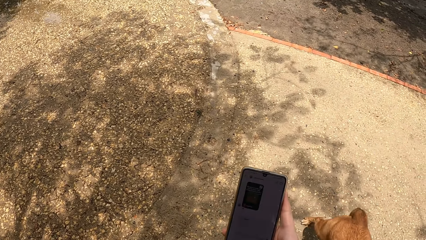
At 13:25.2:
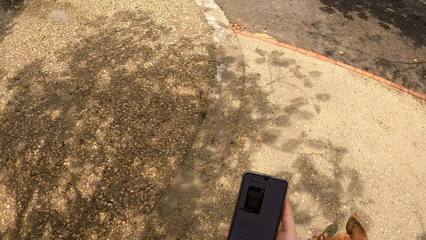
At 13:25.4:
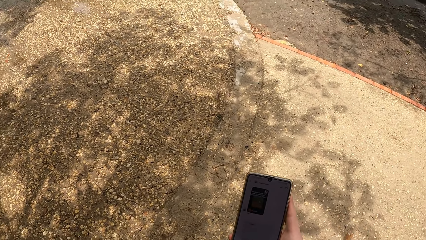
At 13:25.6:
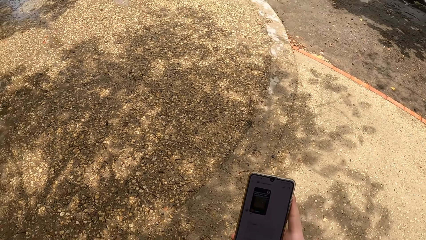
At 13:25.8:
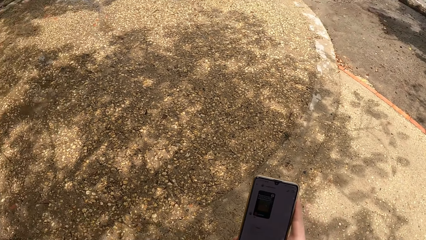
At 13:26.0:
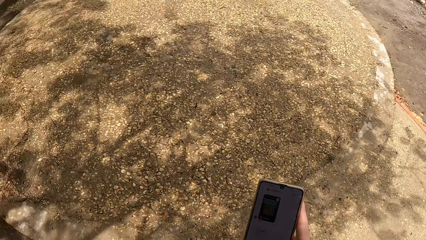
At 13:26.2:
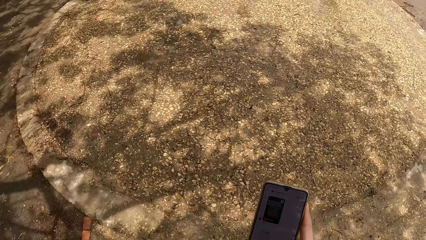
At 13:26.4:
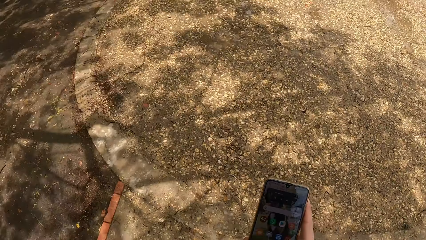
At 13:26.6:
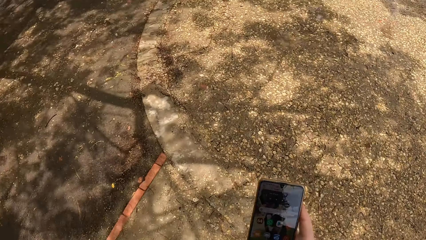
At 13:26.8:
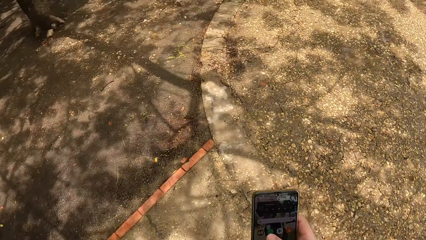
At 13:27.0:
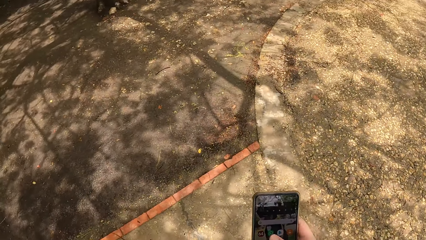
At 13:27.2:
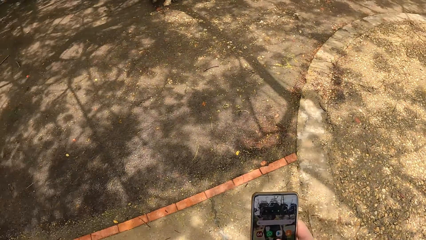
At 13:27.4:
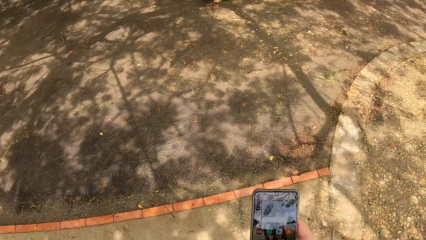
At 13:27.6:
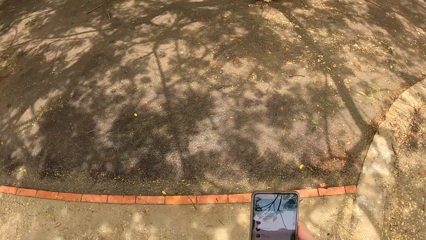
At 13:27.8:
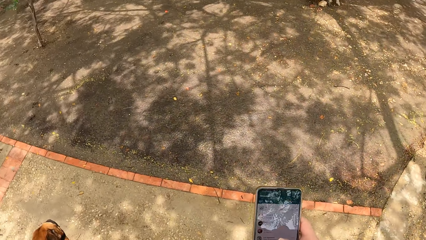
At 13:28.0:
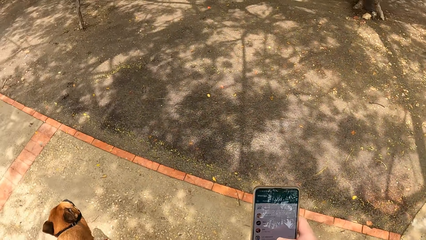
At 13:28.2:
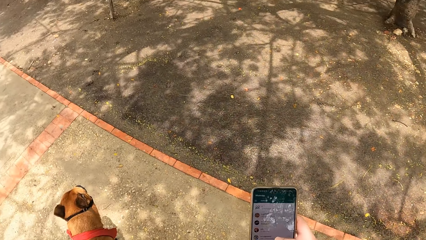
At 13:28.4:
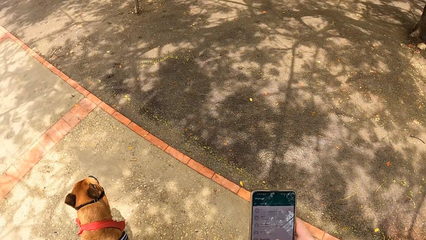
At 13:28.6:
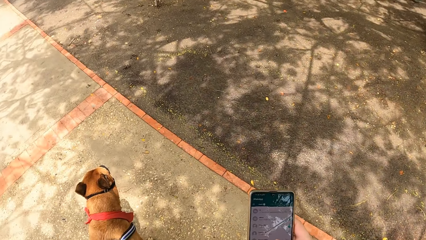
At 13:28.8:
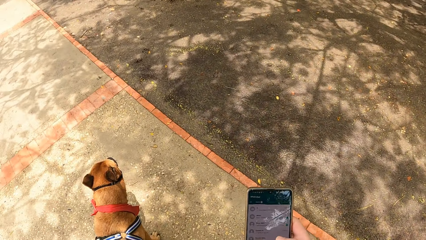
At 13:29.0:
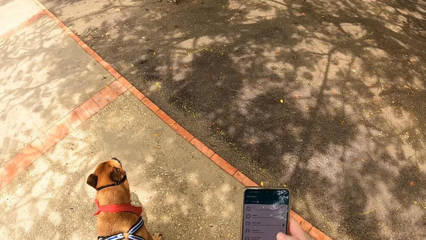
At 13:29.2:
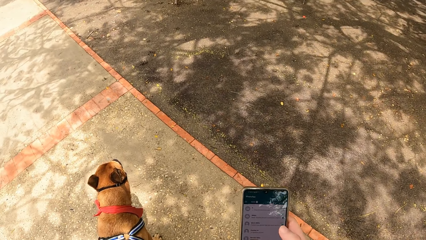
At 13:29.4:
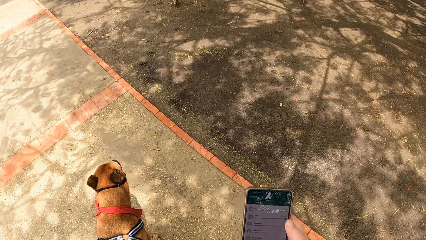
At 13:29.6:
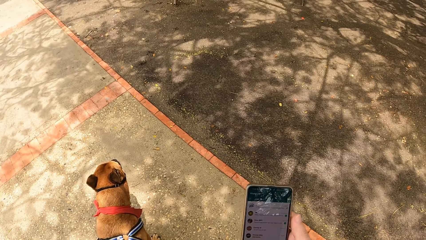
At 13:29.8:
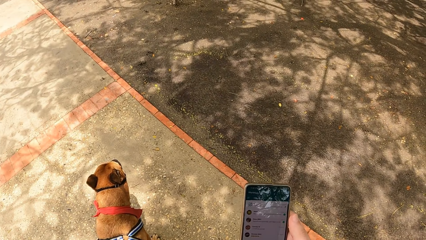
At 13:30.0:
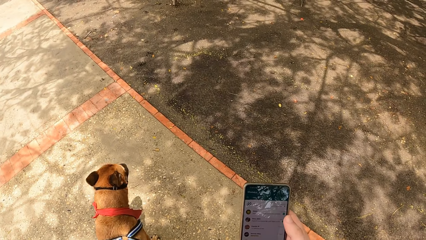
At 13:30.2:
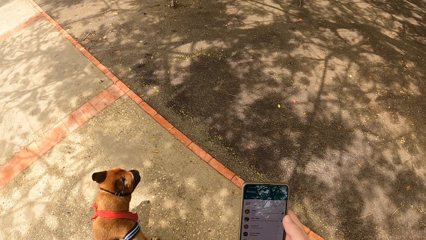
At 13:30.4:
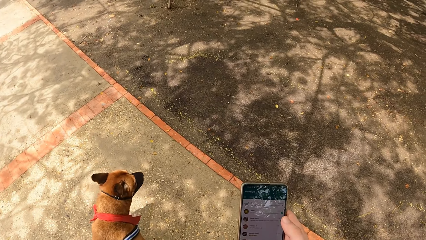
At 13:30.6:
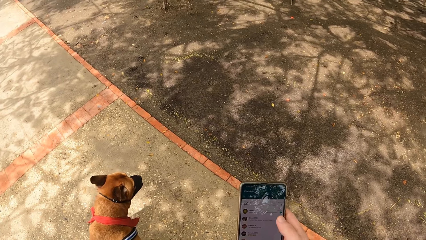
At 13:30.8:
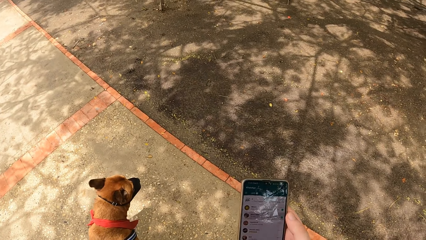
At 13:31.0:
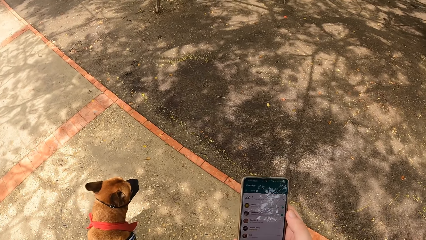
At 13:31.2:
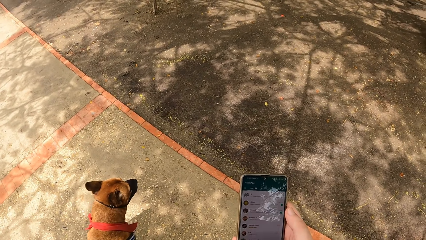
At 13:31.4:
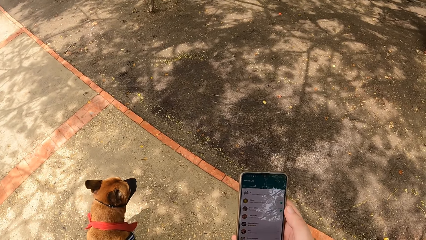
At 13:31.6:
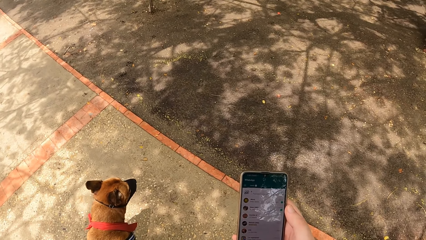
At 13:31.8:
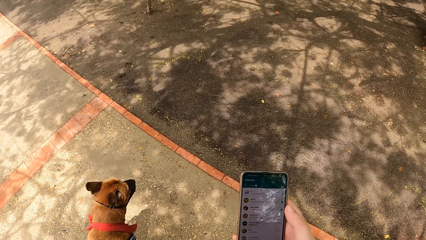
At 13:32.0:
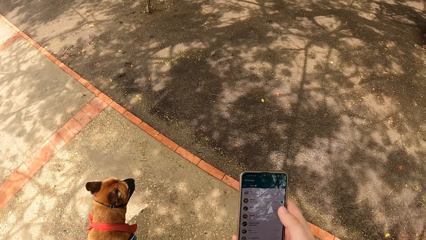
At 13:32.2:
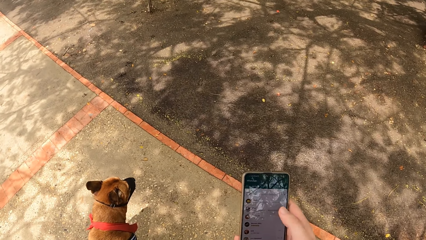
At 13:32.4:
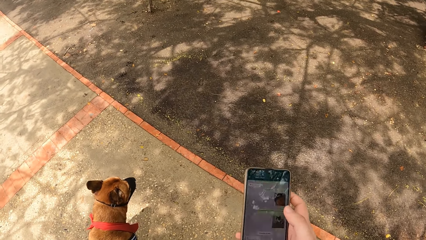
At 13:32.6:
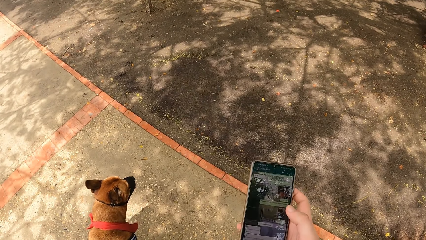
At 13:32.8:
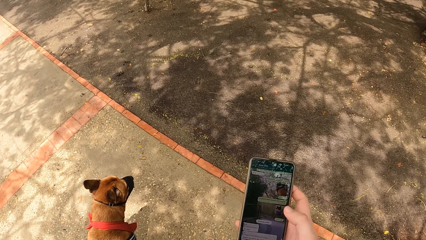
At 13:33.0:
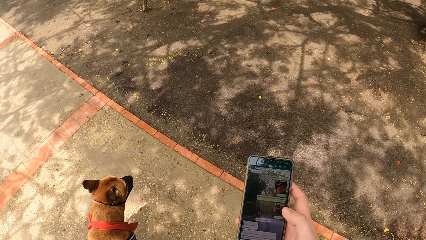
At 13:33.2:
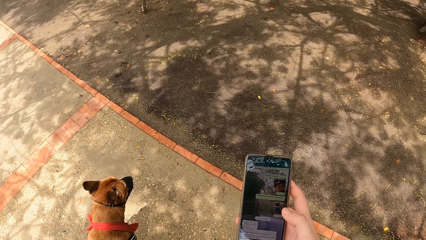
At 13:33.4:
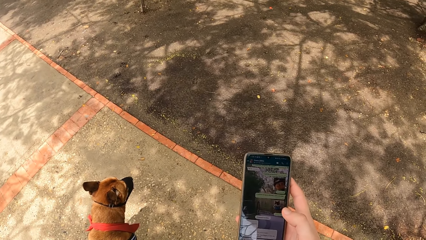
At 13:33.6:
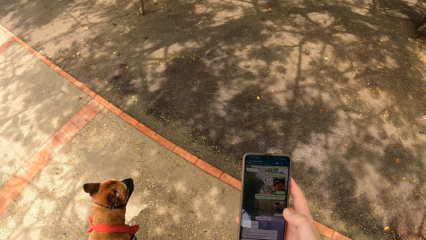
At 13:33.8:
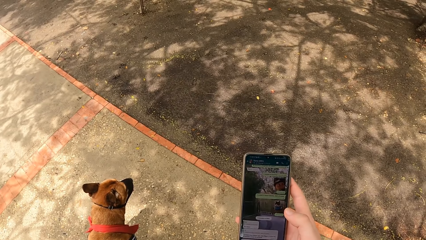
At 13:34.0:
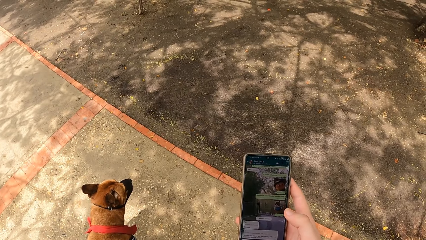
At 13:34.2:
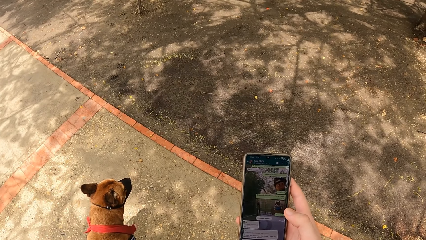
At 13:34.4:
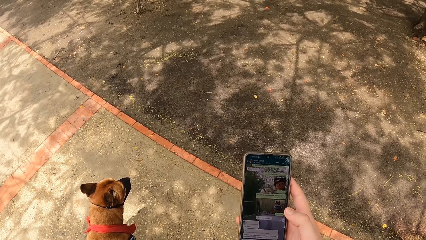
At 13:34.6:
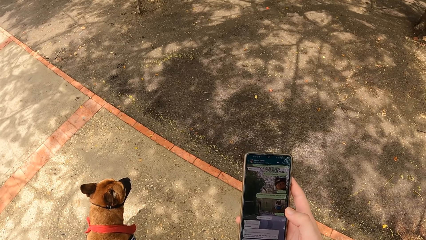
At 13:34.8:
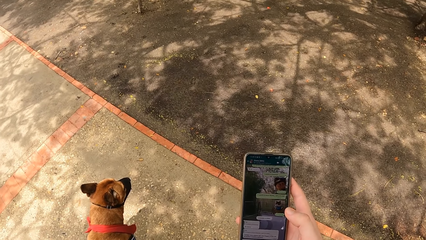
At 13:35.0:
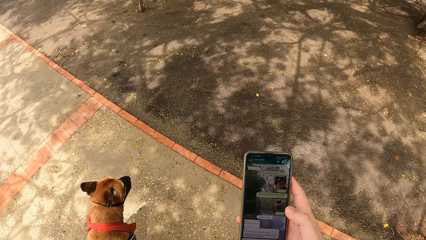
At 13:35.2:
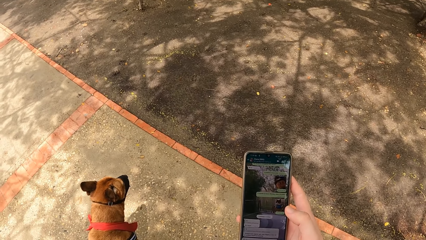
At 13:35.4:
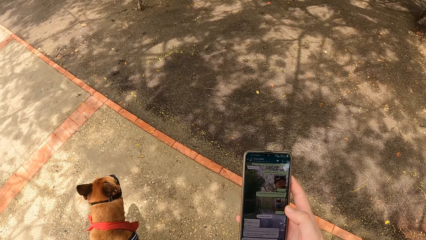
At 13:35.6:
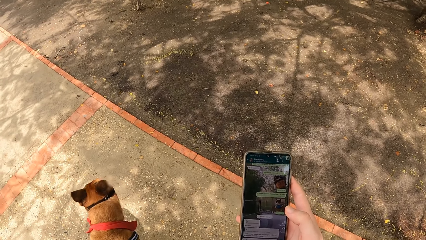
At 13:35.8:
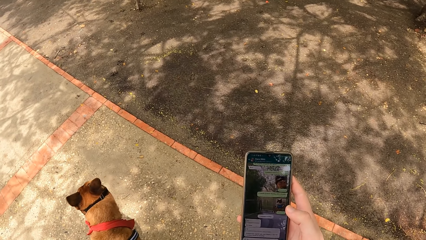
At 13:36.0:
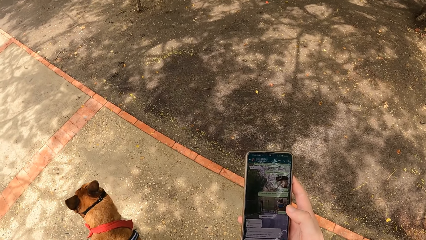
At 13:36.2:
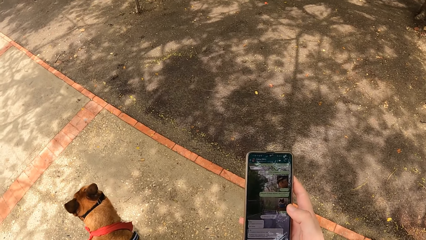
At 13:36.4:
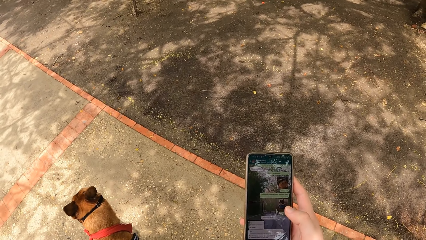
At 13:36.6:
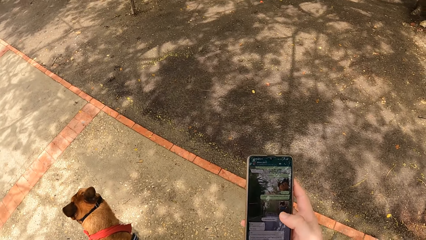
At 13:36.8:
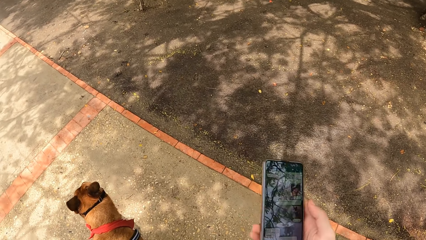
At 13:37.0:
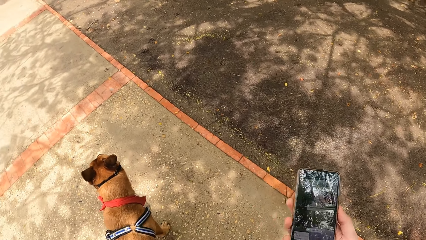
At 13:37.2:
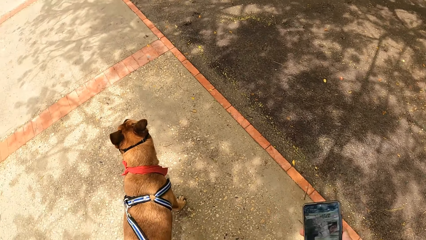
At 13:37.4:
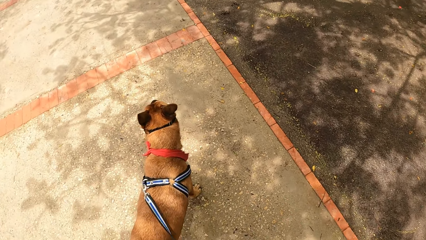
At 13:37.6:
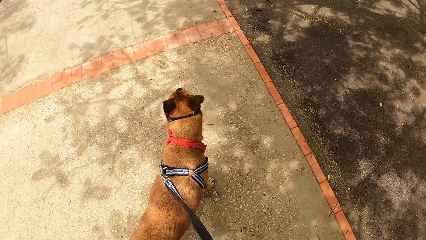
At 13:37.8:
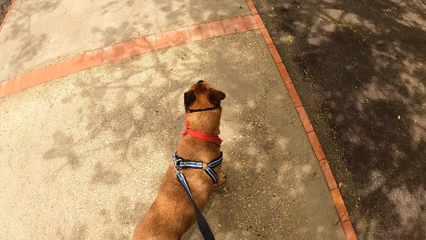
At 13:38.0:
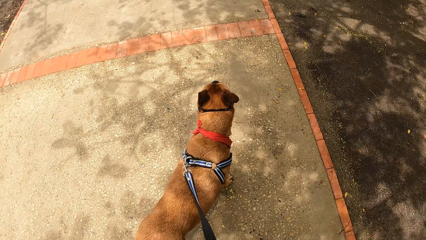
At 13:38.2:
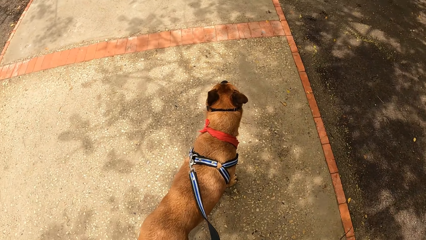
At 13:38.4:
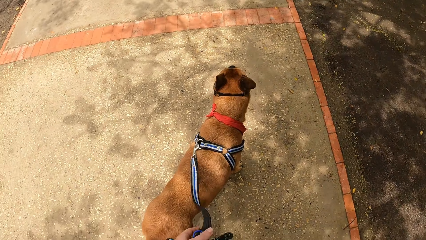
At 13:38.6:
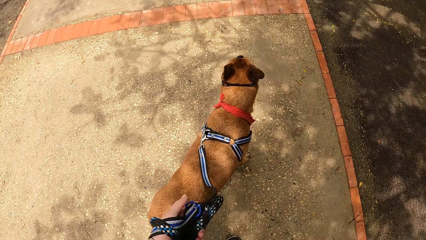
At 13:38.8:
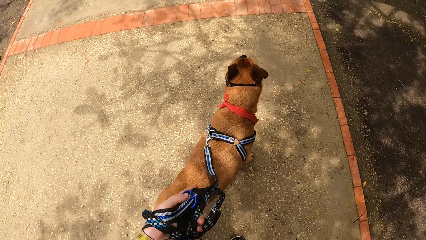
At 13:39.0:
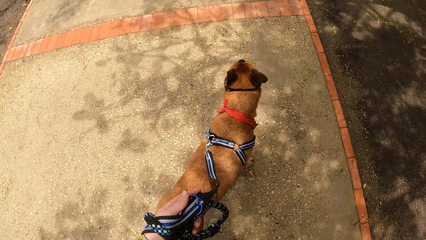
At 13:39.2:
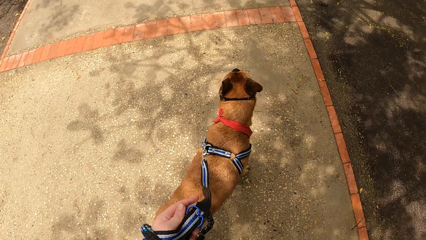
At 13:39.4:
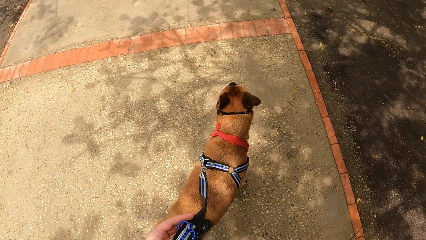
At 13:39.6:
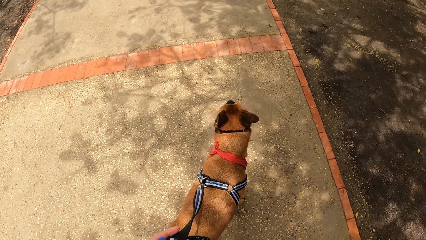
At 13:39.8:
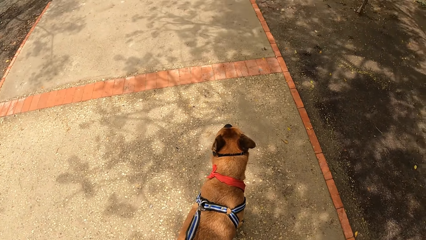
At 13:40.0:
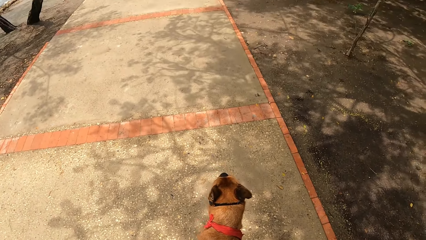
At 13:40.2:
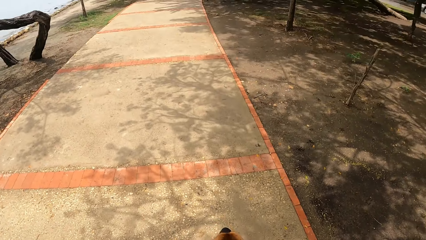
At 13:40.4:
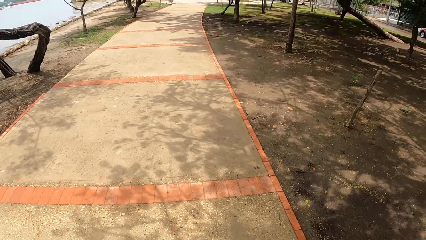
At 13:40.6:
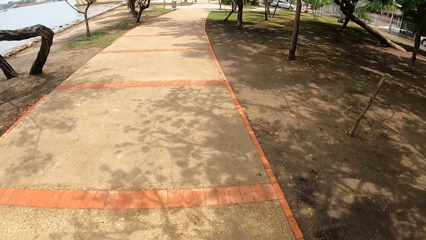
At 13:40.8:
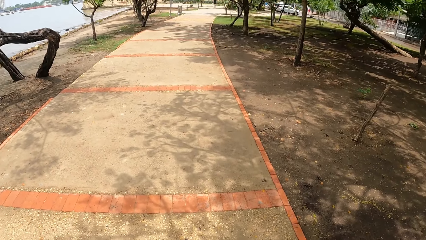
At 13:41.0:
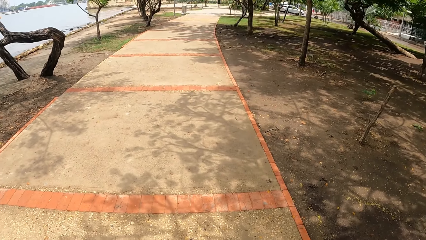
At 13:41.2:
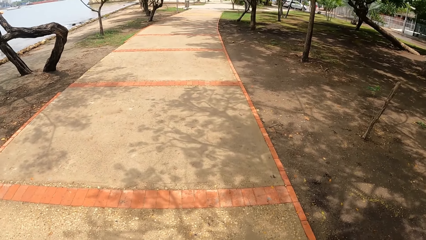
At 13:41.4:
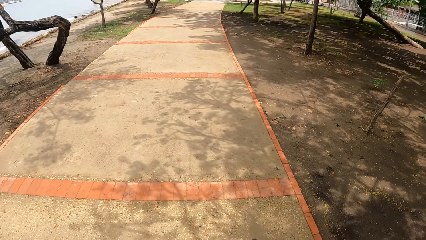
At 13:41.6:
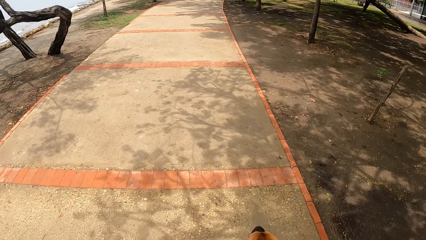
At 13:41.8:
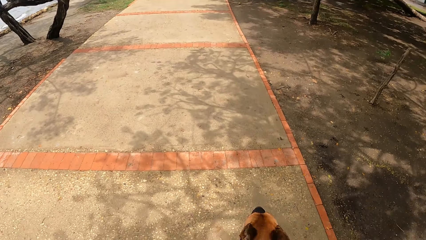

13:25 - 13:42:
The camera wearer looks around.
